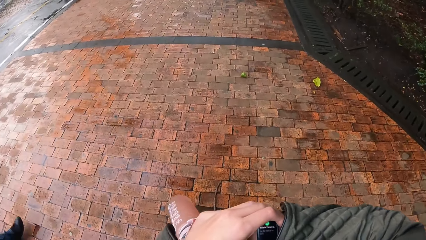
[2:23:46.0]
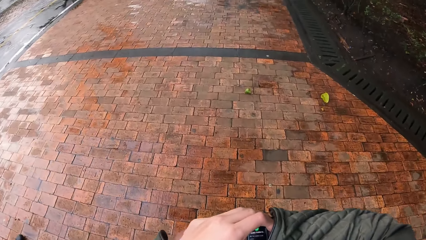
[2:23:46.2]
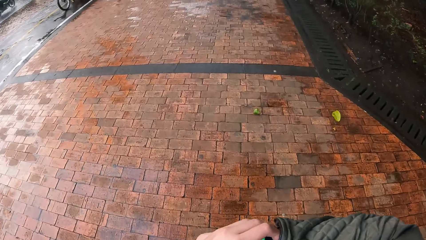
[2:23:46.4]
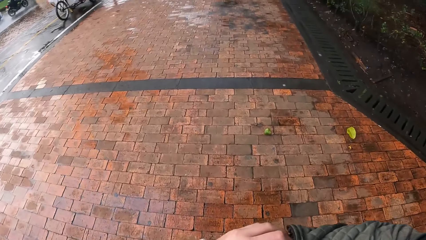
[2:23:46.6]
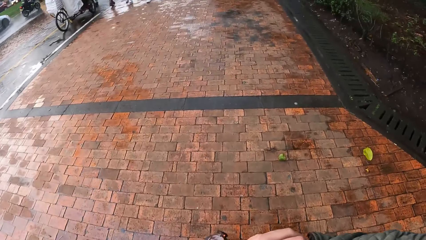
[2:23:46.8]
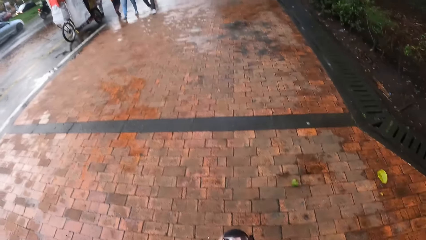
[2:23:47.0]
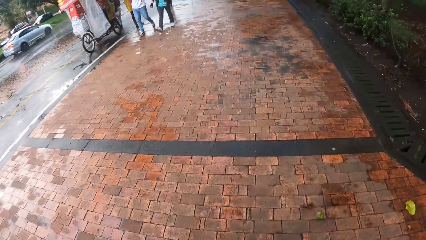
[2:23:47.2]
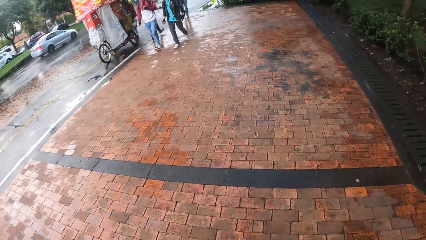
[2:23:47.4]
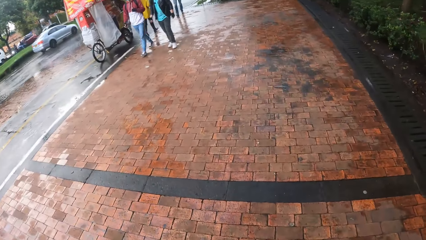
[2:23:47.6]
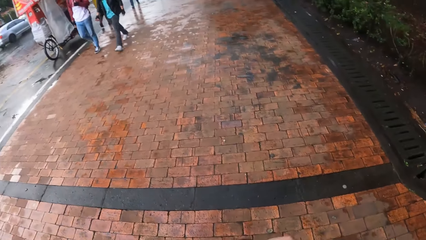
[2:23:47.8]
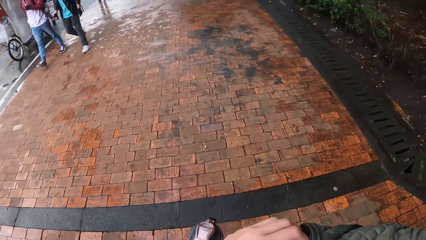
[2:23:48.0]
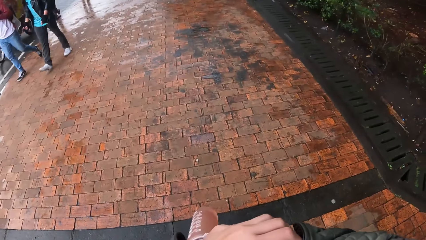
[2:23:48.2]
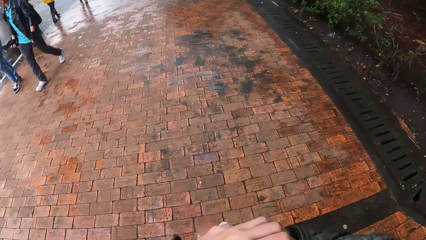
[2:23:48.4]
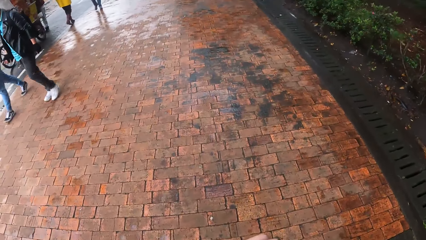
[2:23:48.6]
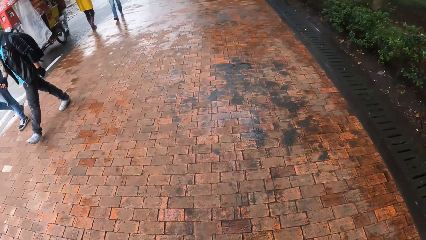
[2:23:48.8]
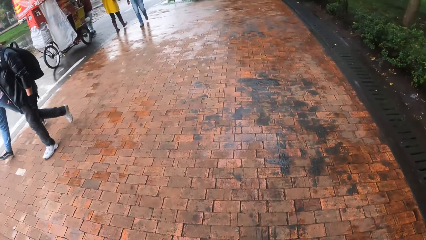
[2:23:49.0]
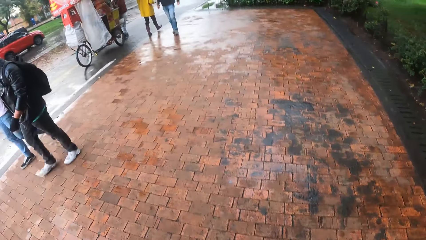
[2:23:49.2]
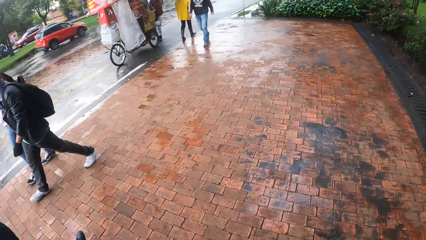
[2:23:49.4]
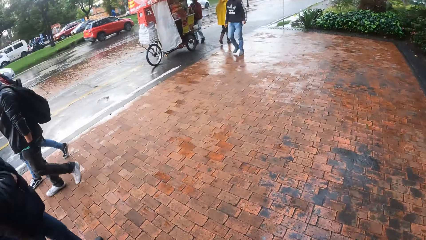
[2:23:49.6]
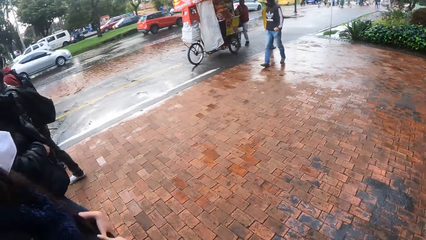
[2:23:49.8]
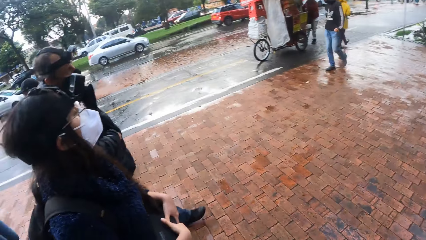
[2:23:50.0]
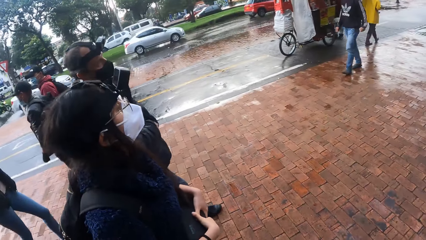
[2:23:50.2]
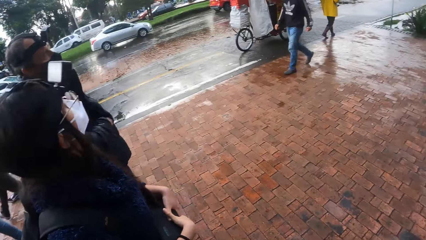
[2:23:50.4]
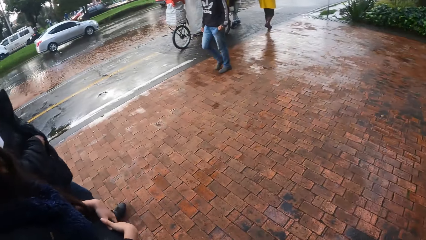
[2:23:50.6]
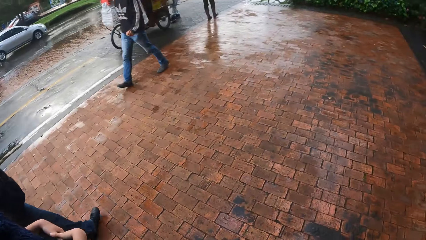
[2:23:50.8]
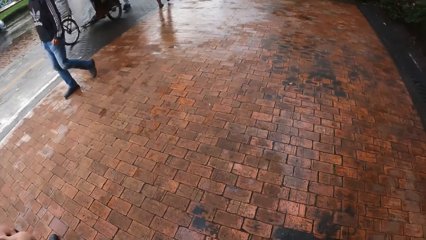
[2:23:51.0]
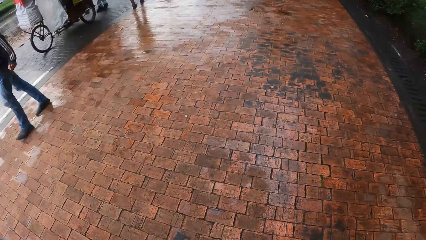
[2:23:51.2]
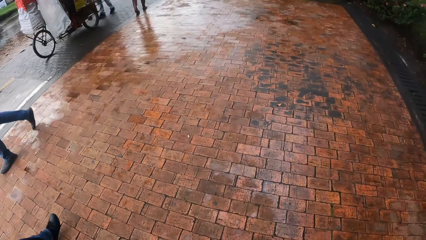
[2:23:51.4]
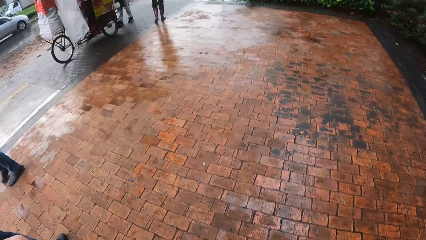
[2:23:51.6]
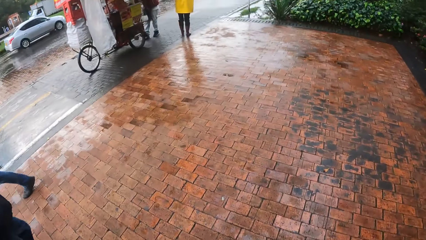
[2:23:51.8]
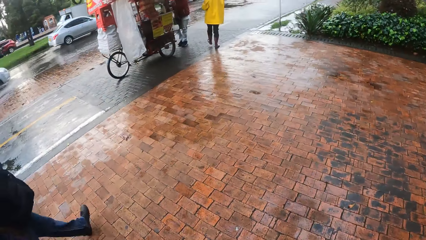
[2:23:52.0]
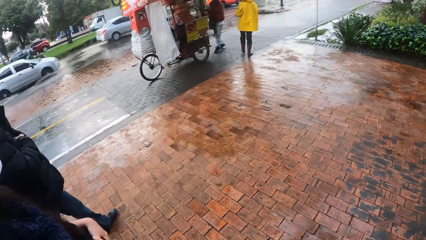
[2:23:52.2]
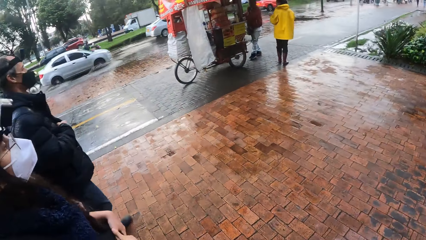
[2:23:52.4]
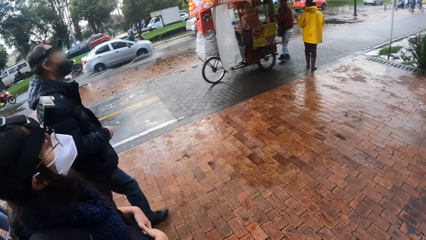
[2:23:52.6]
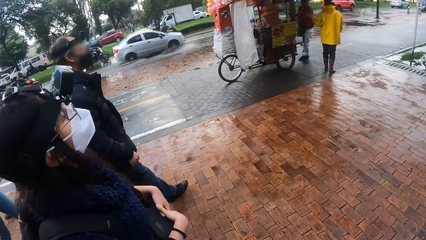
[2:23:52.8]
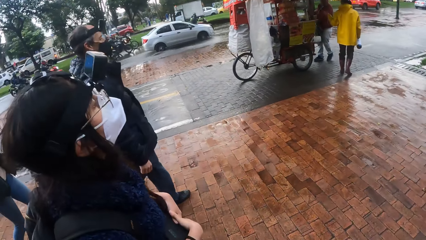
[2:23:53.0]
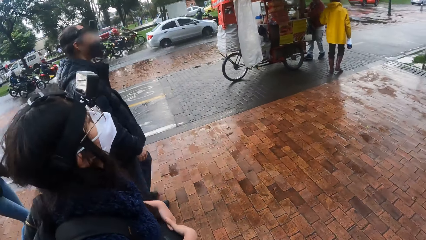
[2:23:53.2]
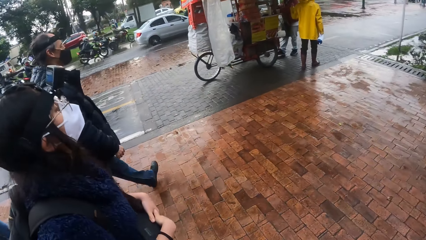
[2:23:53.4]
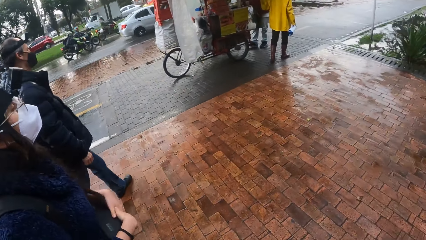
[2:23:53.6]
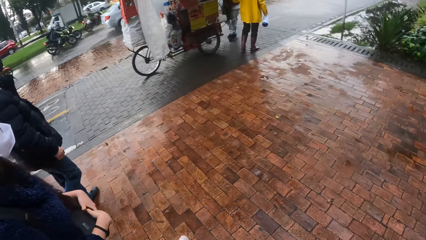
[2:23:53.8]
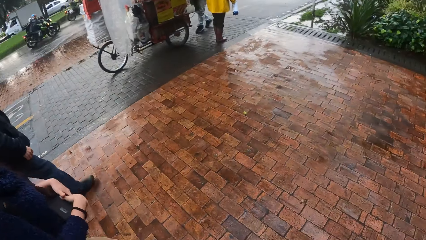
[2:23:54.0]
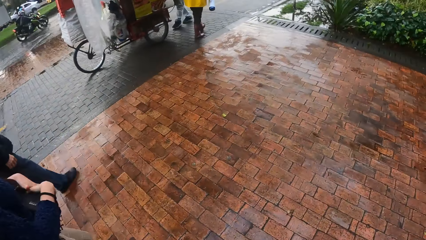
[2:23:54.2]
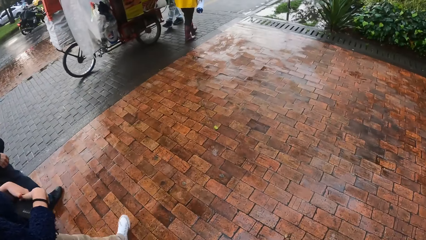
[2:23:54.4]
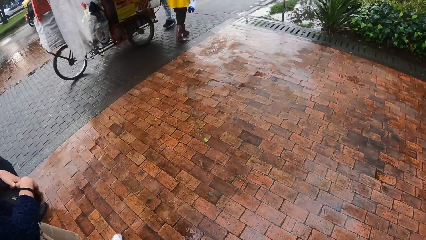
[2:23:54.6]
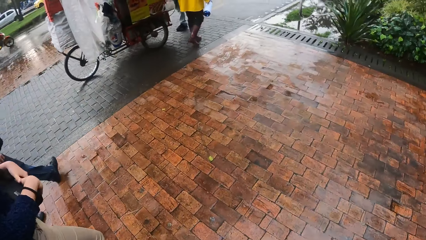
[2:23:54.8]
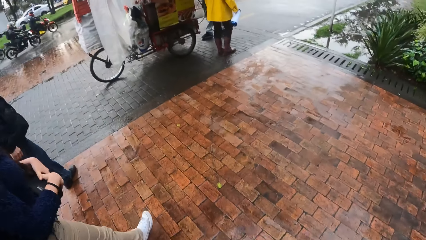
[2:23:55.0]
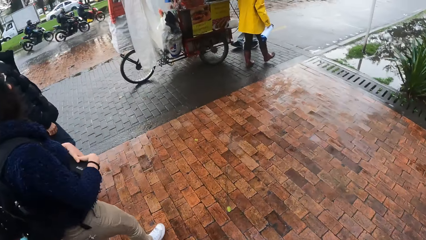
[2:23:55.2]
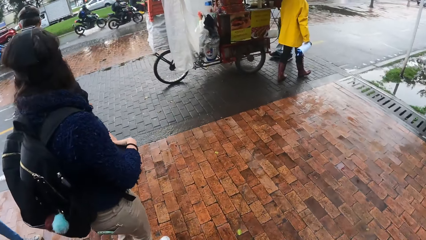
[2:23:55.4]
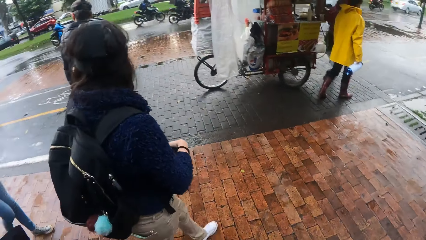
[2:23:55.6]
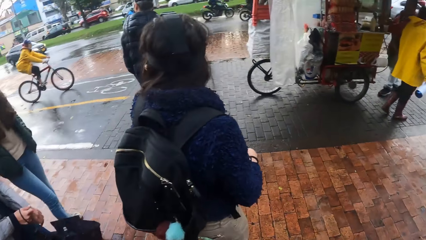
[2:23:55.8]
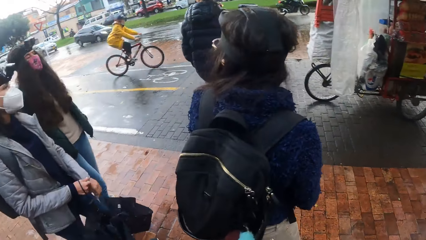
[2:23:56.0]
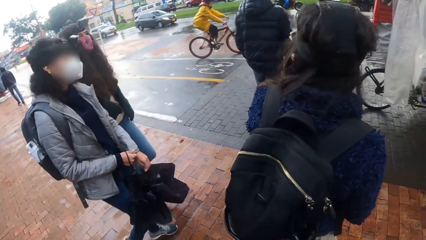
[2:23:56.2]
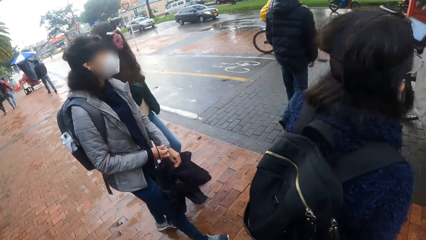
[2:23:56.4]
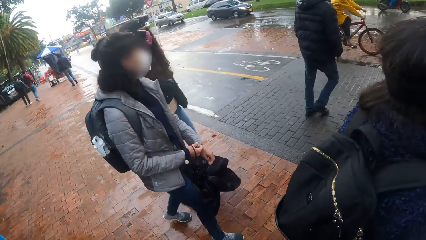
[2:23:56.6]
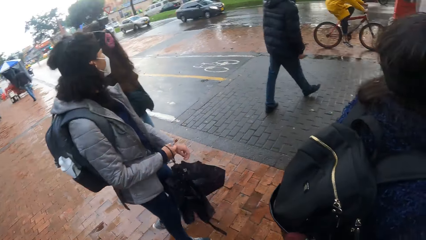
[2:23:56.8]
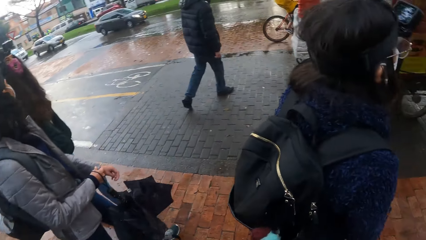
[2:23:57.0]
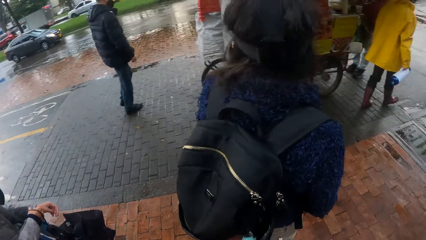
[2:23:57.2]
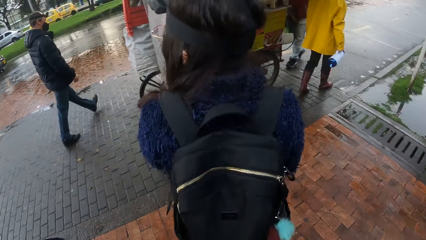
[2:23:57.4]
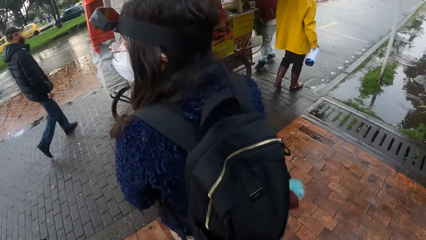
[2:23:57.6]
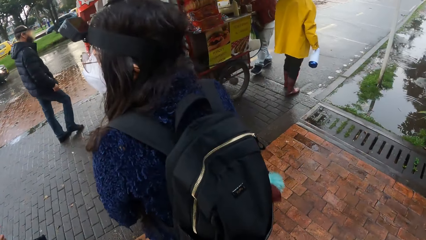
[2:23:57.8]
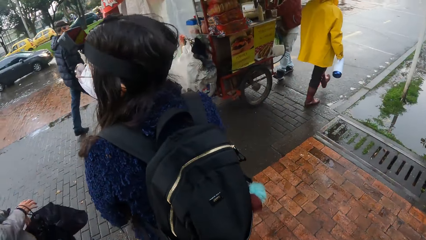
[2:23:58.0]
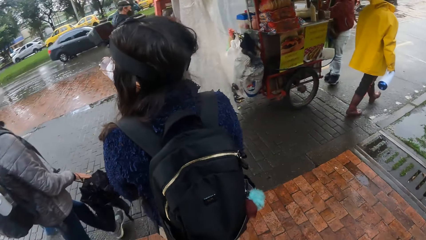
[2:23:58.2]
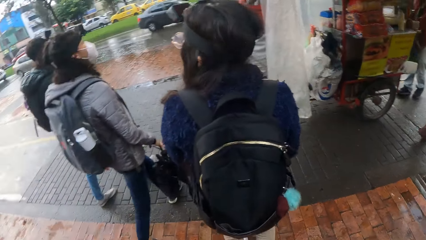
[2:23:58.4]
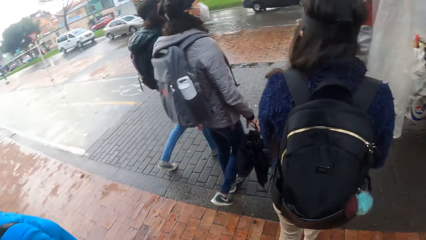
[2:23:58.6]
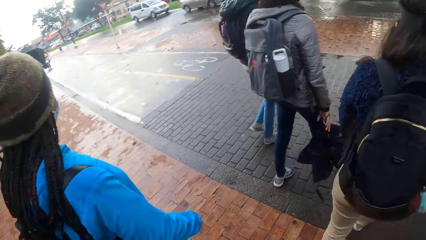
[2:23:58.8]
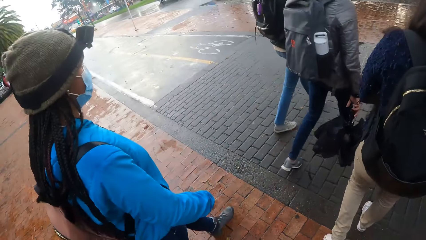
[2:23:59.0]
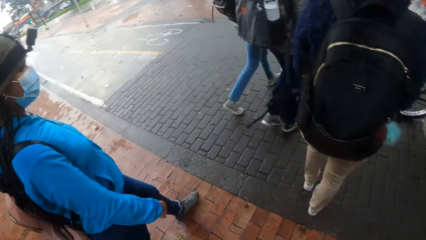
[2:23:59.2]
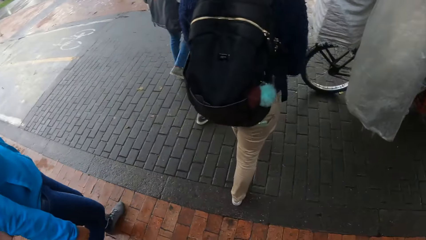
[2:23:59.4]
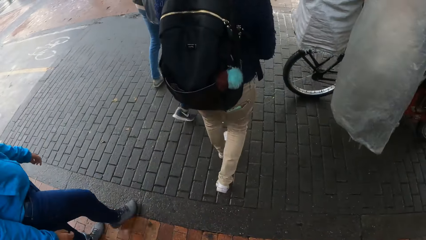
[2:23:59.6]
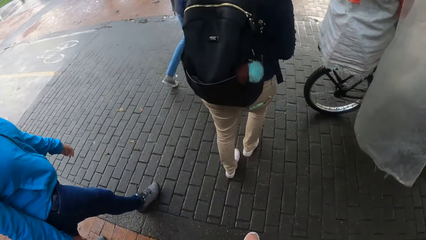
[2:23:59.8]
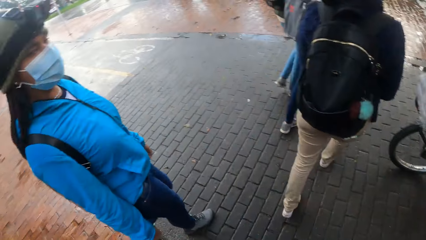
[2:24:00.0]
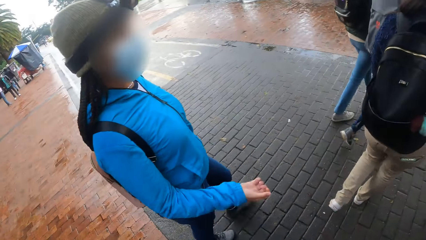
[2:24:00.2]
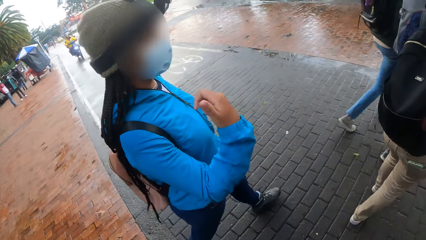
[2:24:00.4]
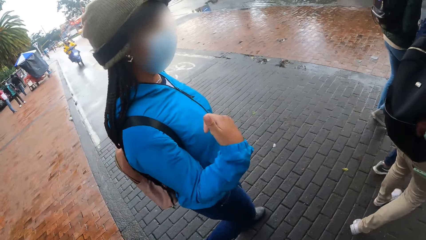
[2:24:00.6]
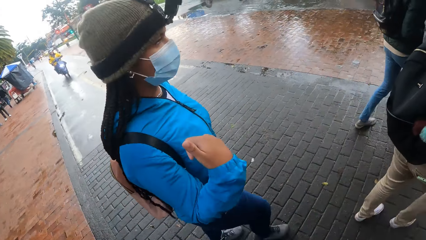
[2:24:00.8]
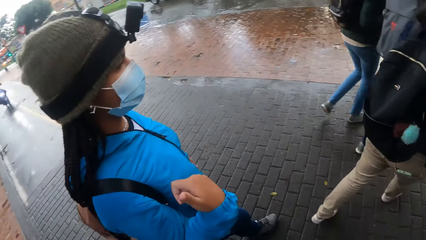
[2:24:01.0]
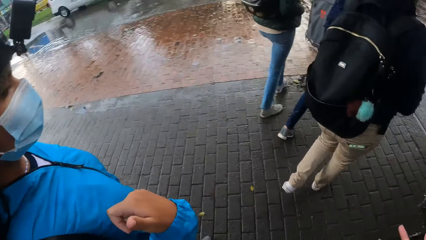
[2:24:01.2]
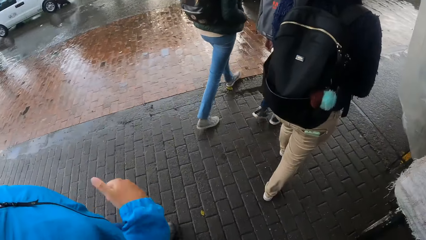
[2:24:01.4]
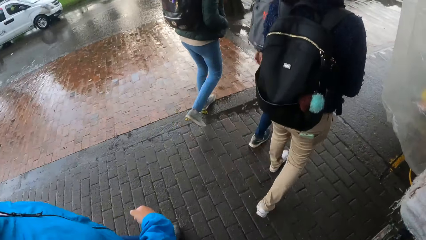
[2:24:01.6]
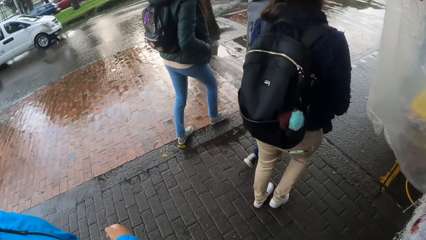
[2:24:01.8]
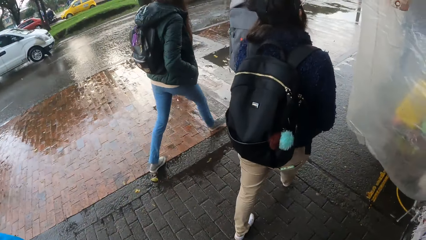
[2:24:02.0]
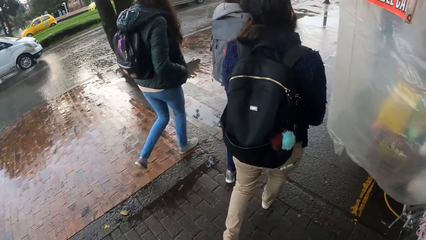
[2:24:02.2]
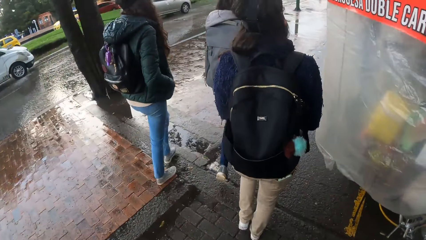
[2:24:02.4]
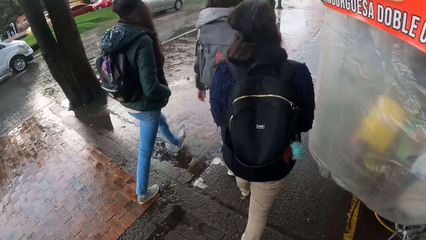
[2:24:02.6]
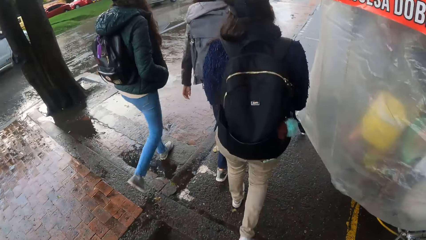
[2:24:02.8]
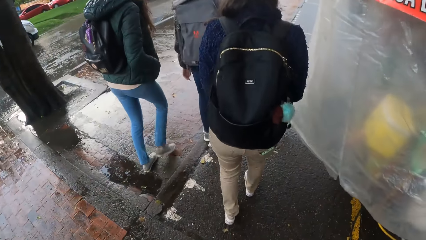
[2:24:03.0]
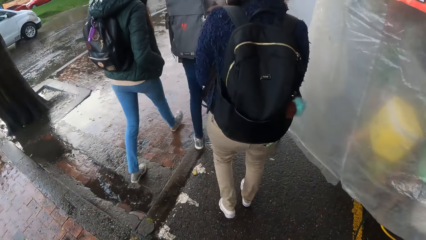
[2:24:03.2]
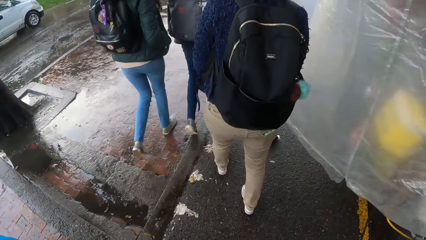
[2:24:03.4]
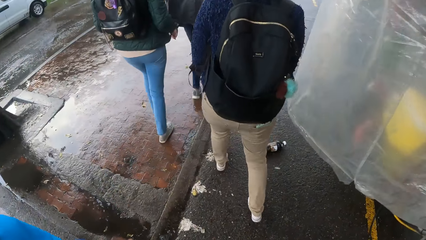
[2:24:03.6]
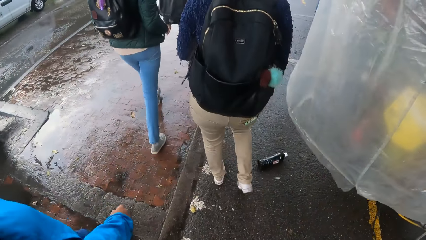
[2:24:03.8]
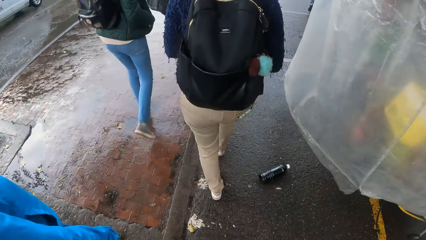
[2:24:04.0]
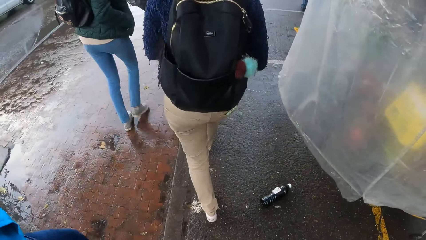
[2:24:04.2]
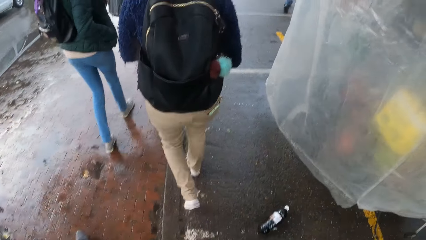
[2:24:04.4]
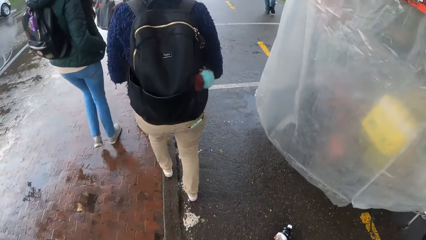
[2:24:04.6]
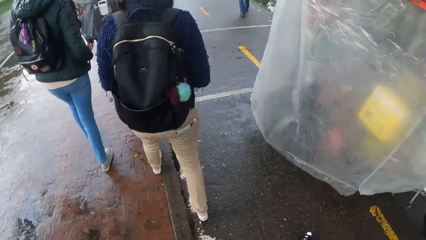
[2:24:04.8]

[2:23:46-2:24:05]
The camera wearer touches the wristwatch on her right wrist with her left hand. A lady, another lady and a man walk on a pavement. A man and another man walk past the camera wearer. The woman removes a bag from her shoulder with both hands.
